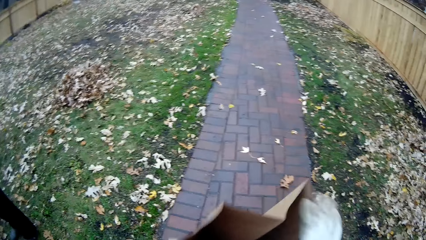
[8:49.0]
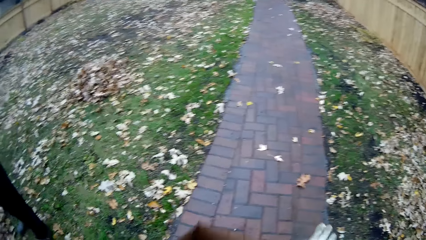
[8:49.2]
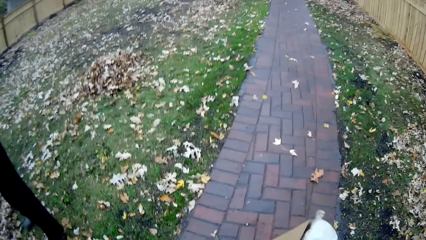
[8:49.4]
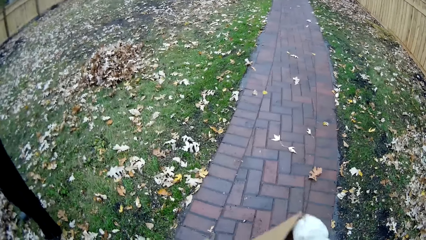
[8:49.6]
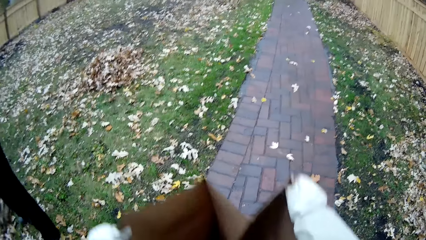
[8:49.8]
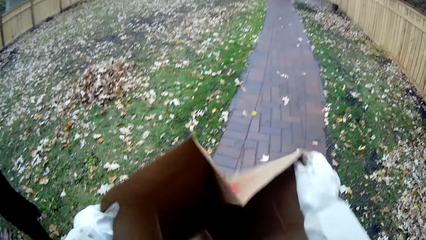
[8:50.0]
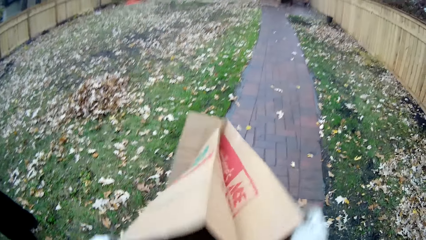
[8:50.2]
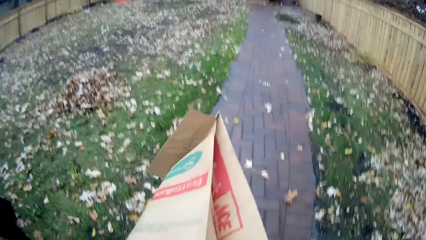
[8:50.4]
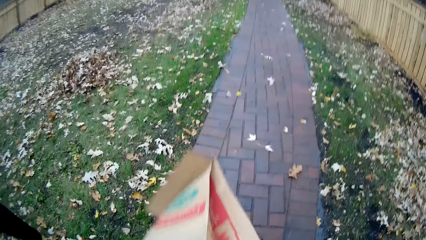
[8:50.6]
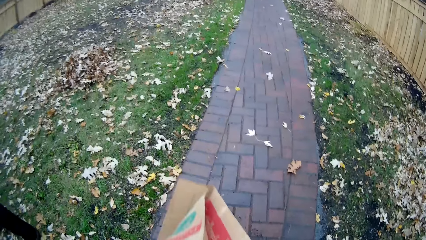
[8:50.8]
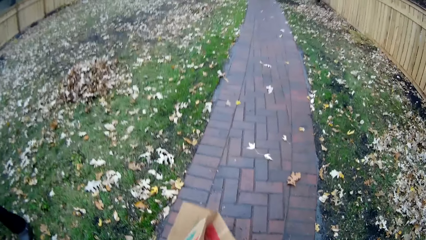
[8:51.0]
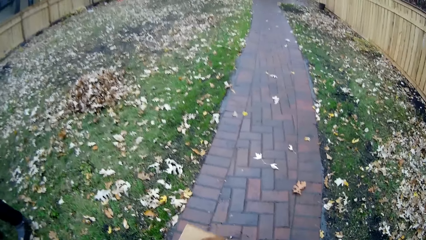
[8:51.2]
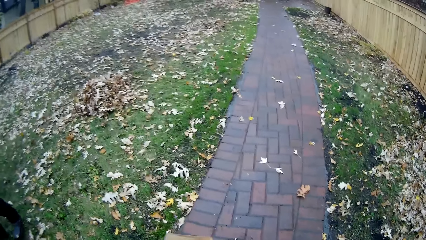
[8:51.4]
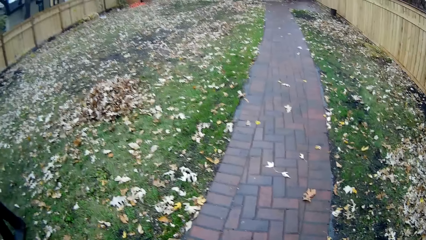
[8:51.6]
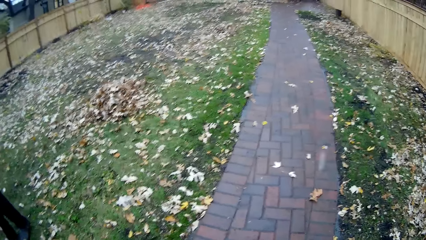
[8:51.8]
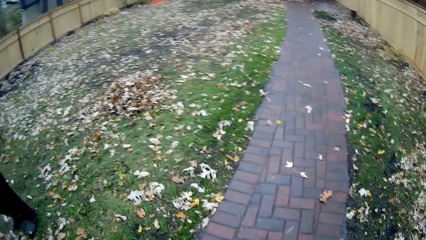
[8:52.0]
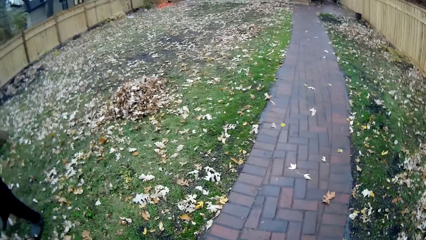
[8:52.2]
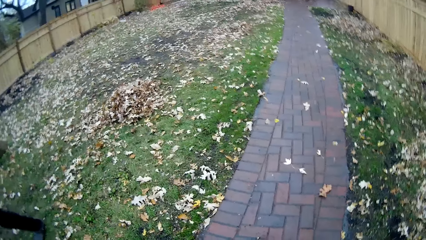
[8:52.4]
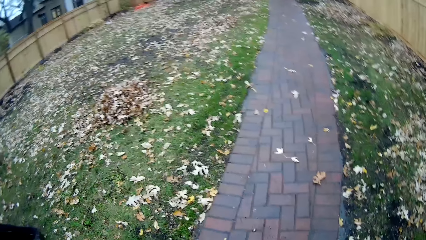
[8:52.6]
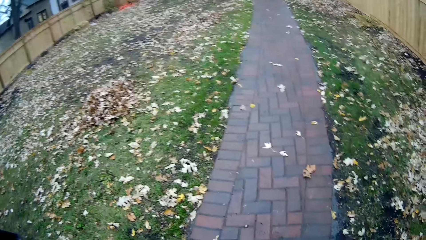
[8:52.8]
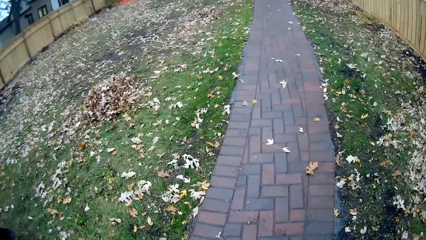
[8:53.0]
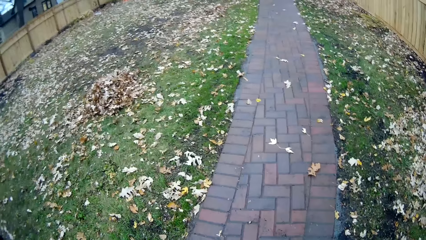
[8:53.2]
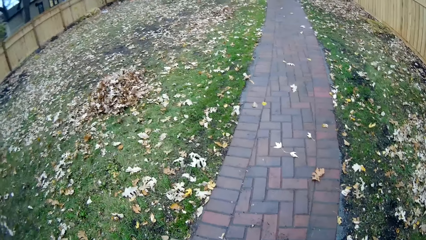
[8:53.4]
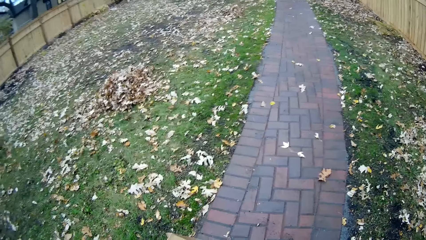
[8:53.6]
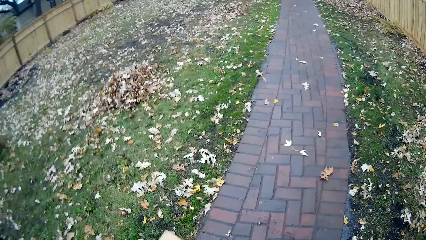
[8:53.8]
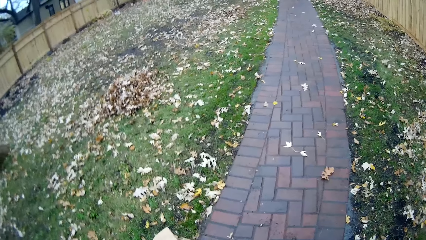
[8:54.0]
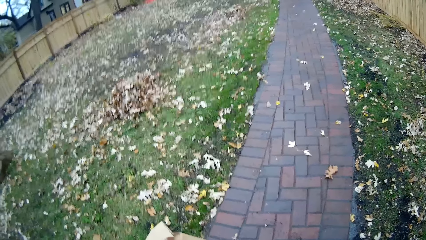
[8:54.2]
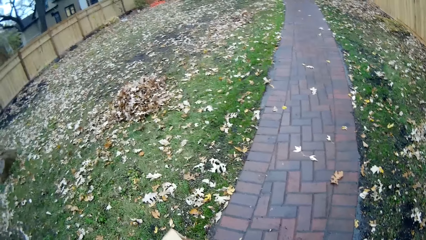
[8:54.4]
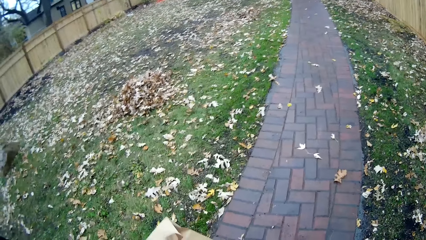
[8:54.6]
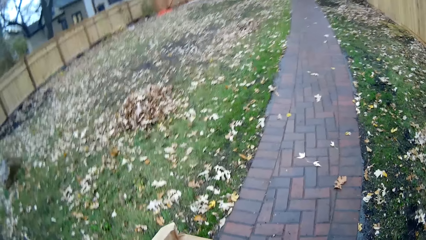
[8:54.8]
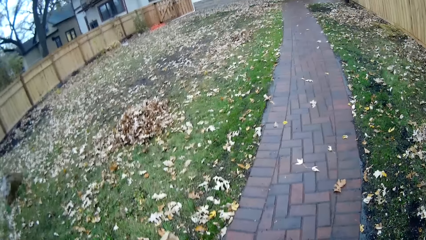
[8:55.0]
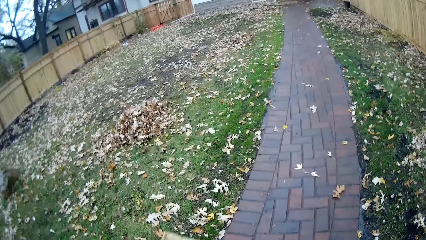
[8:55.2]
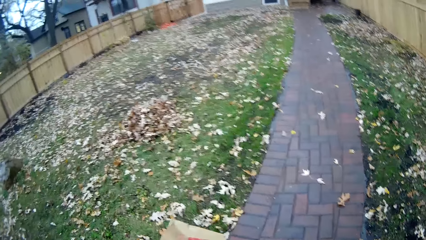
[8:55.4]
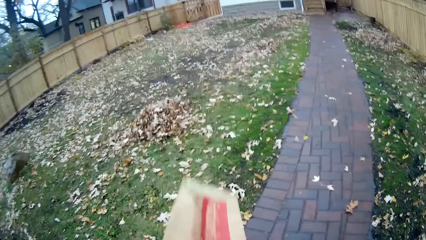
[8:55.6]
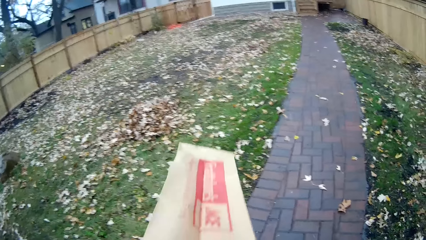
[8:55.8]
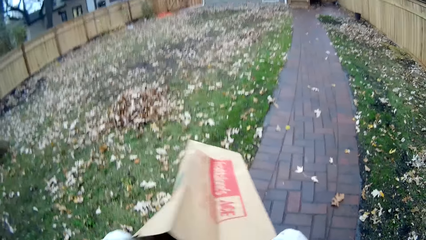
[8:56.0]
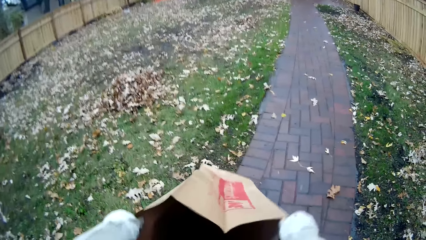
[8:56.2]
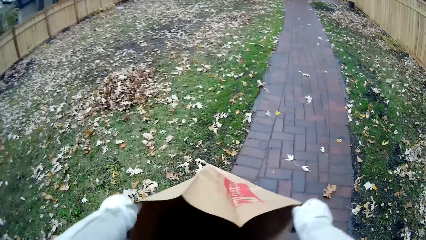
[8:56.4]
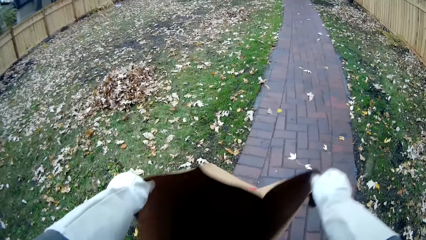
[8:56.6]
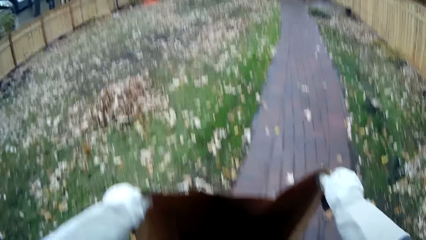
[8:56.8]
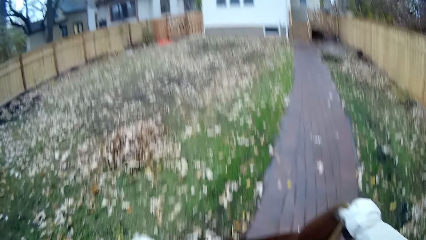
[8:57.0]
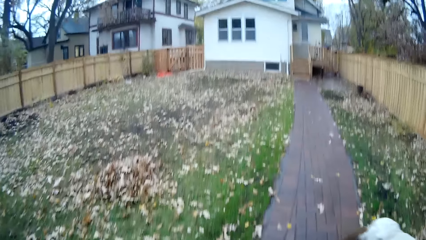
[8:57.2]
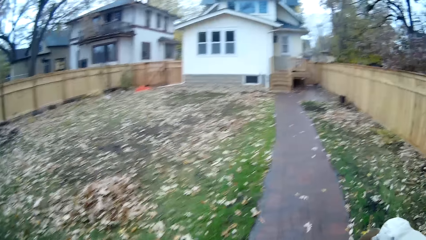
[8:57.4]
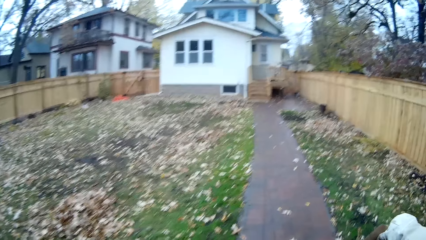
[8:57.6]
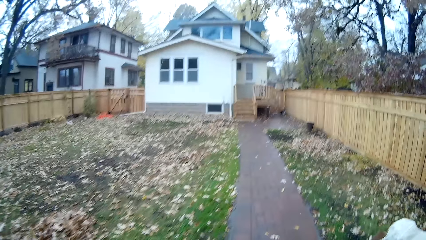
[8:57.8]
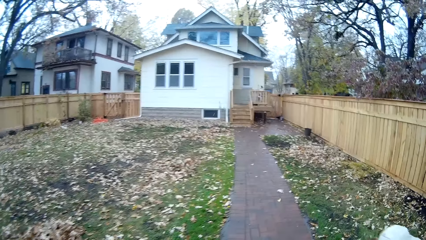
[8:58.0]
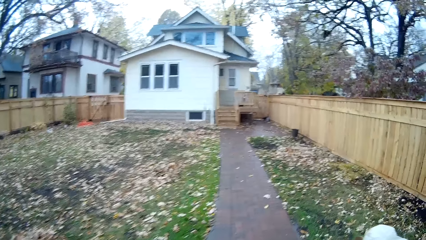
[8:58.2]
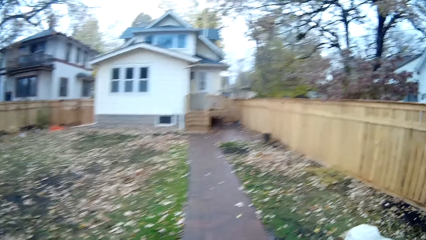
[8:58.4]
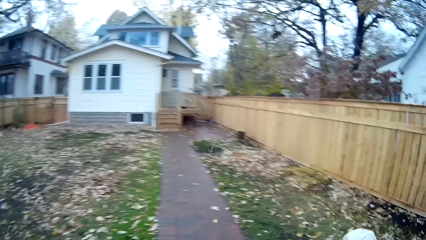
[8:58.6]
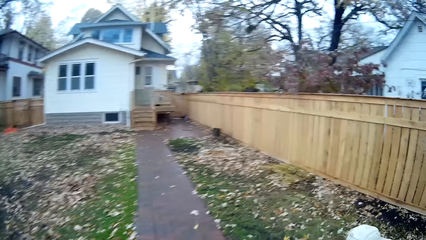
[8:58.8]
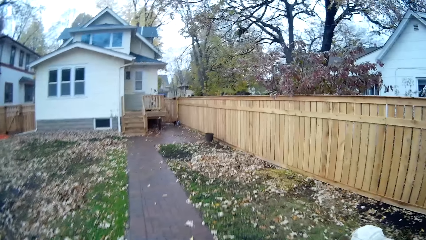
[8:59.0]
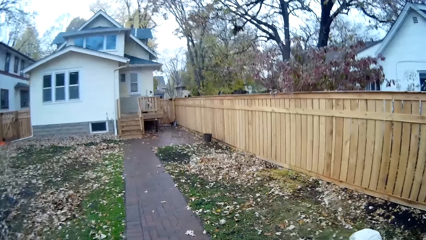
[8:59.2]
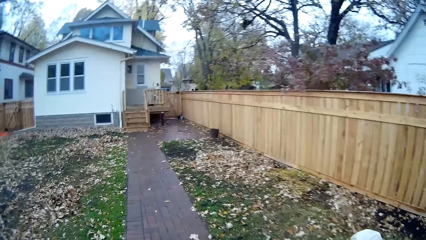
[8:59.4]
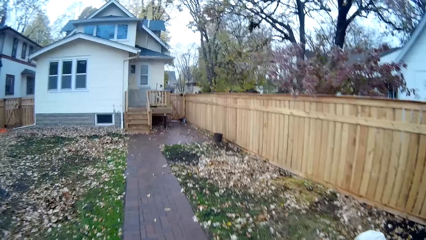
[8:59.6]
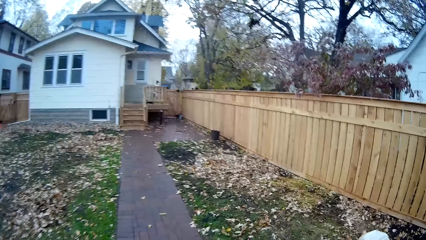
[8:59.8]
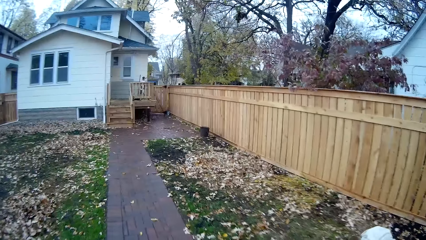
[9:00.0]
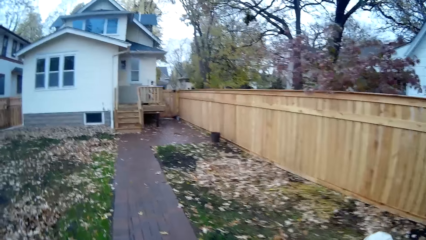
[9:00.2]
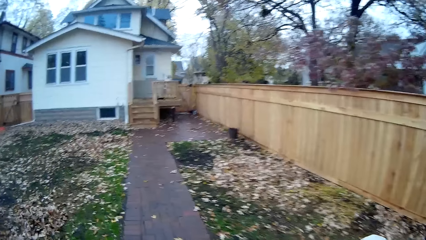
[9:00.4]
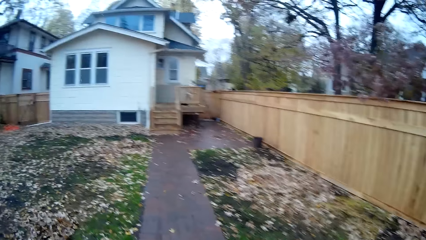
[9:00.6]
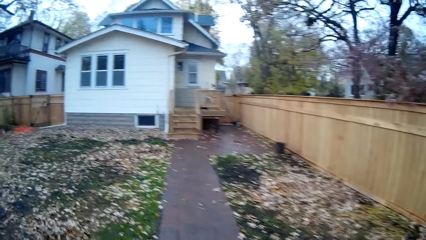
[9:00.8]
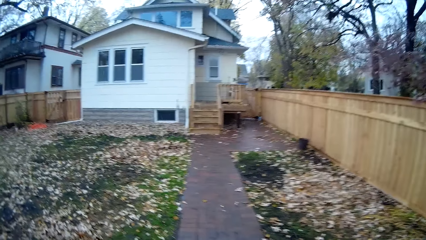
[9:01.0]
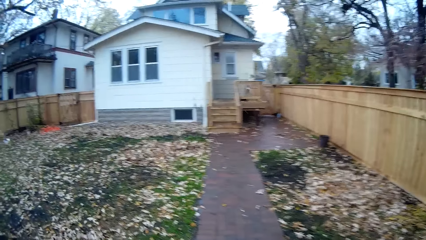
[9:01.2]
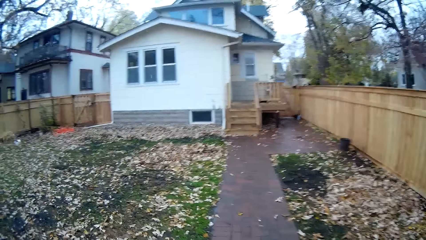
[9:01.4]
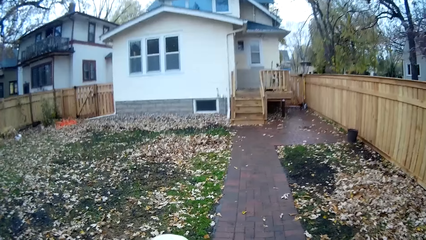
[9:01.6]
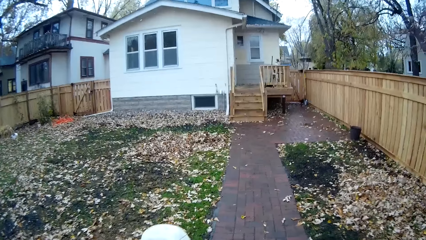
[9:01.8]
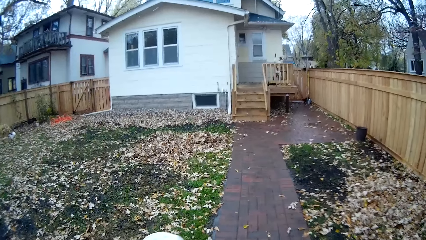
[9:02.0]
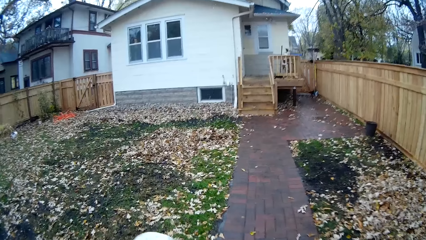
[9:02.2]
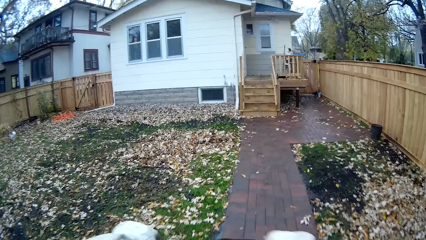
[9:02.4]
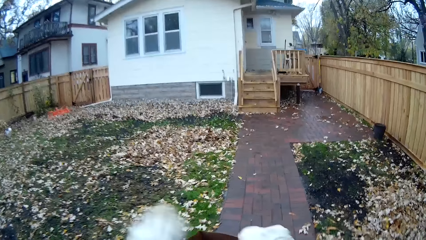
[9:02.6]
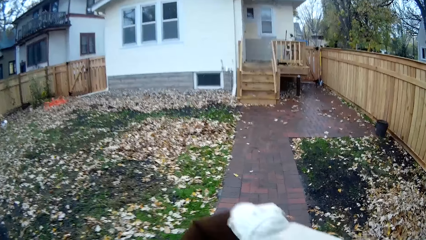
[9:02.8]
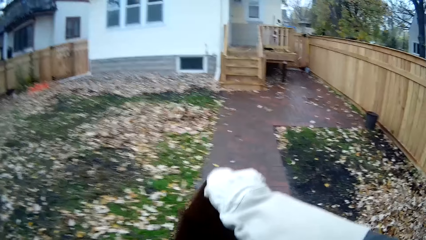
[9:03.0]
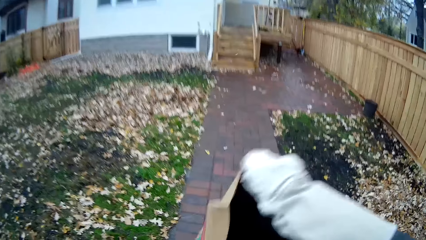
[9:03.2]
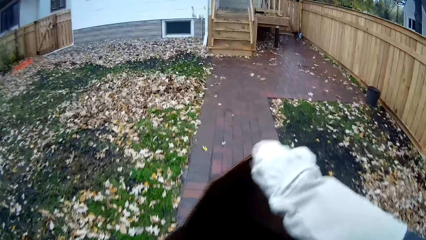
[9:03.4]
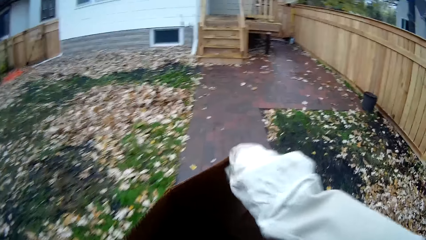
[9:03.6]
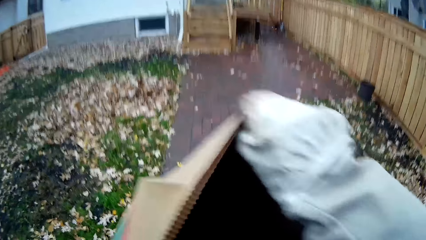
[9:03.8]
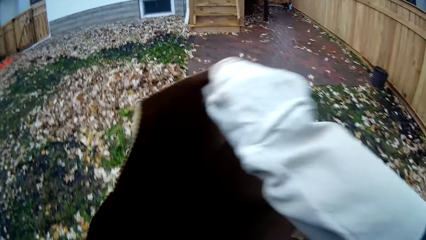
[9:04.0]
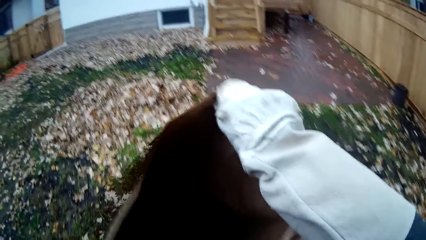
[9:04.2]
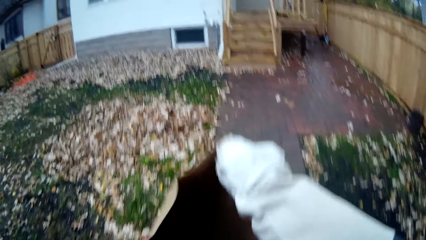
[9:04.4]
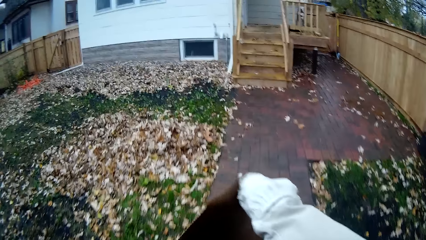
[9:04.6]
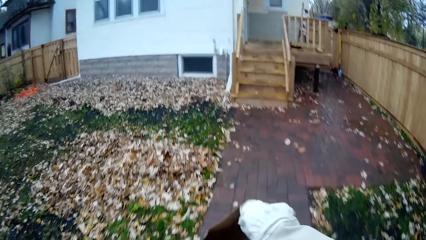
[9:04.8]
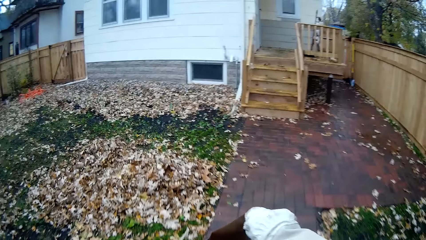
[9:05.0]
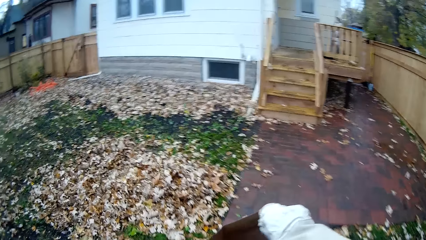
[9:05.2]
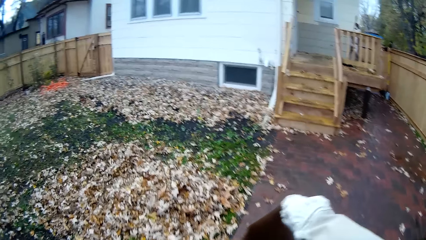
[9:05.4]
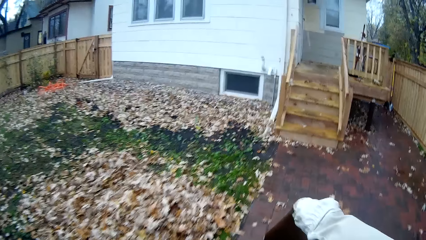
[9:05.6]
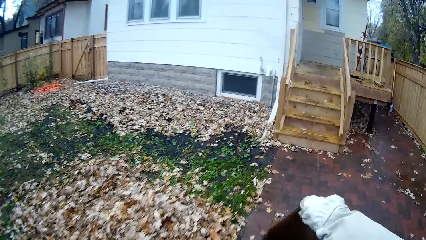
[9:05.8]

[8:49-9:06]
The camera wearer places the trash bag on the floor. They walk on the pavement.
